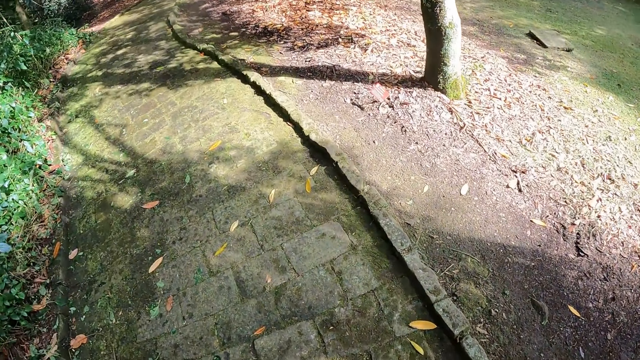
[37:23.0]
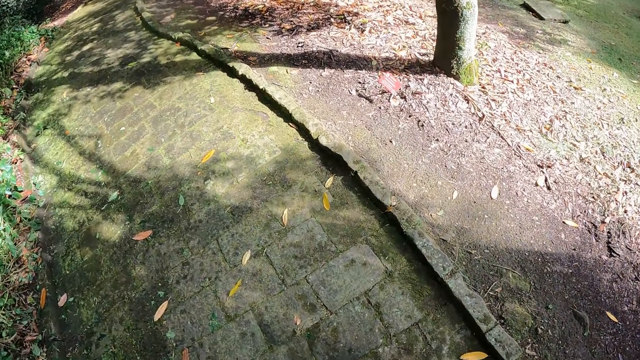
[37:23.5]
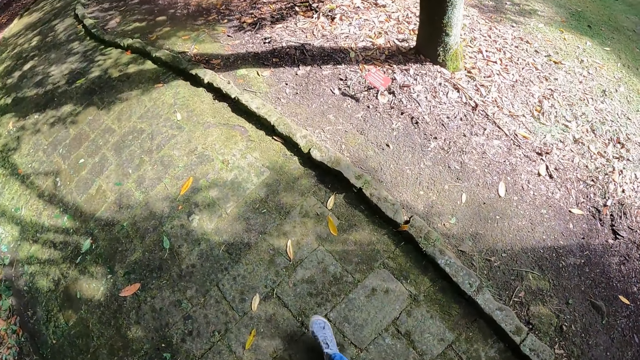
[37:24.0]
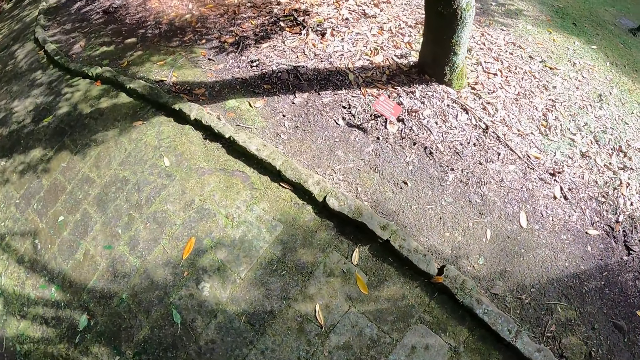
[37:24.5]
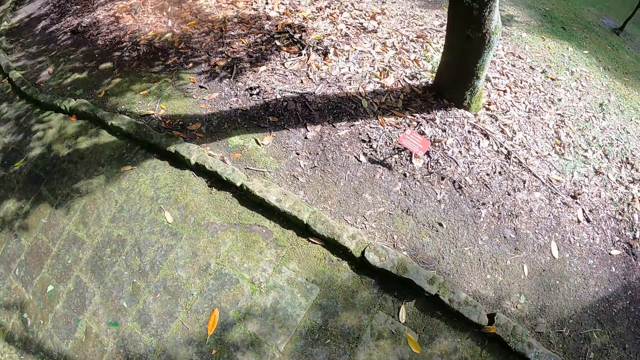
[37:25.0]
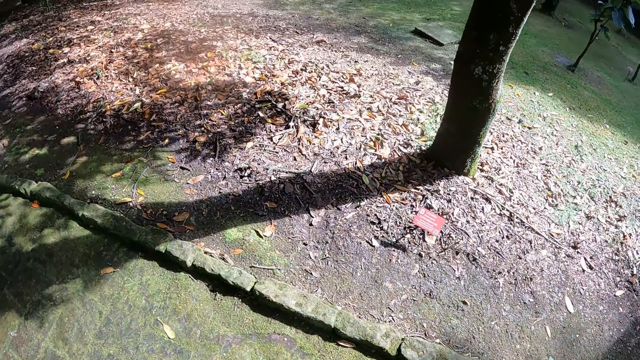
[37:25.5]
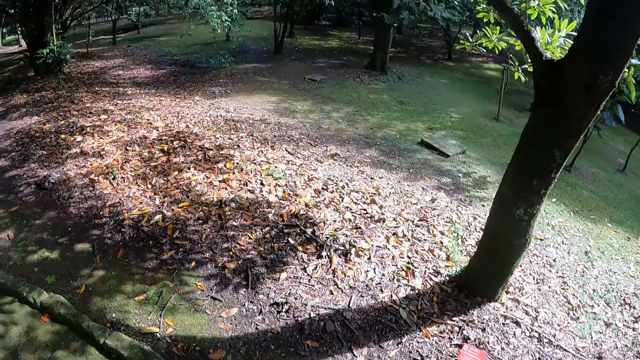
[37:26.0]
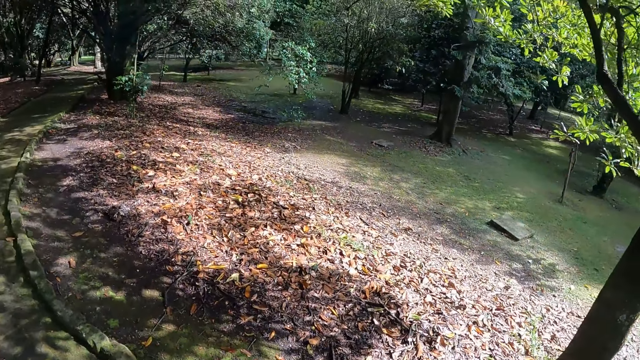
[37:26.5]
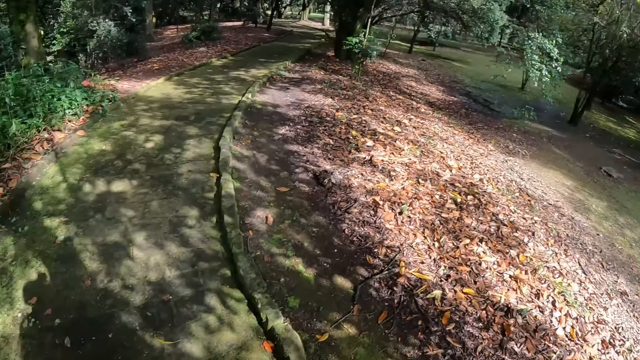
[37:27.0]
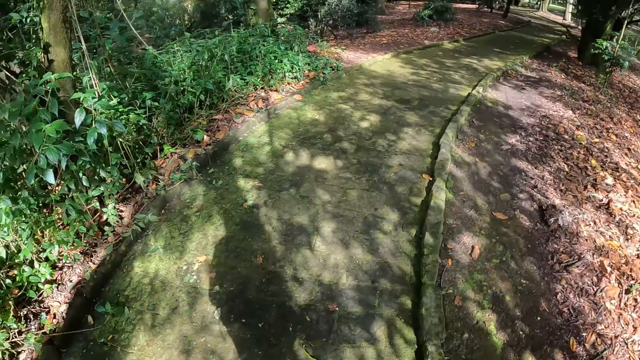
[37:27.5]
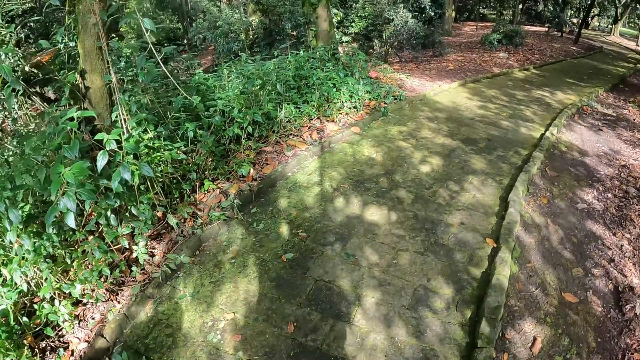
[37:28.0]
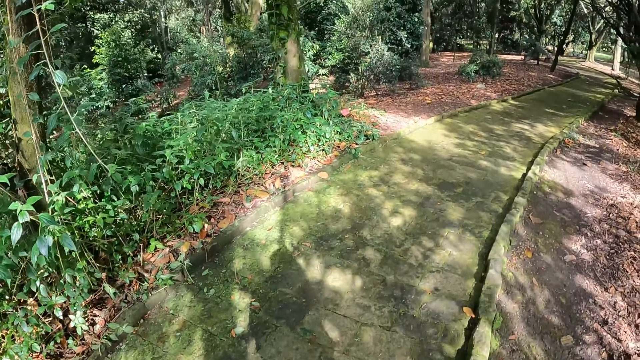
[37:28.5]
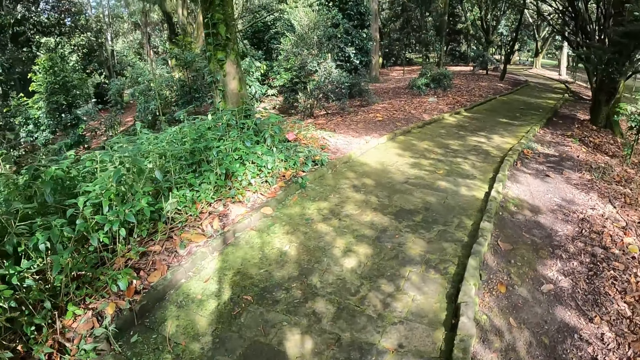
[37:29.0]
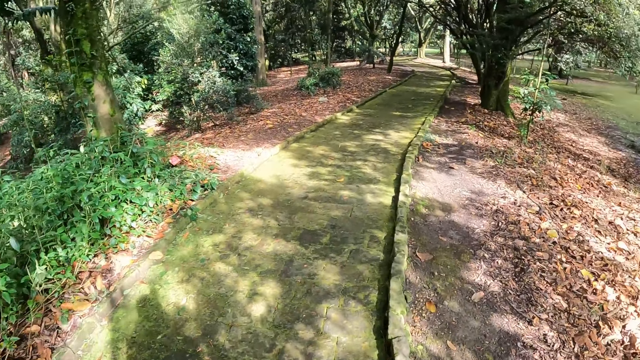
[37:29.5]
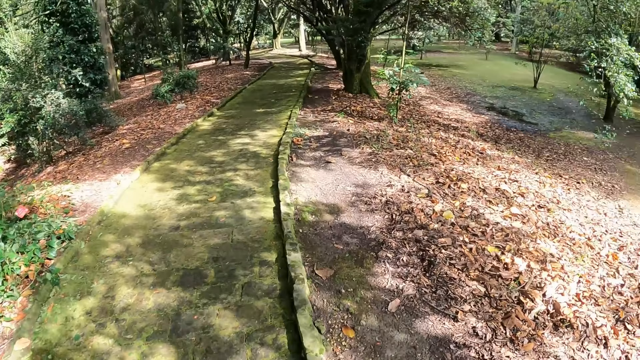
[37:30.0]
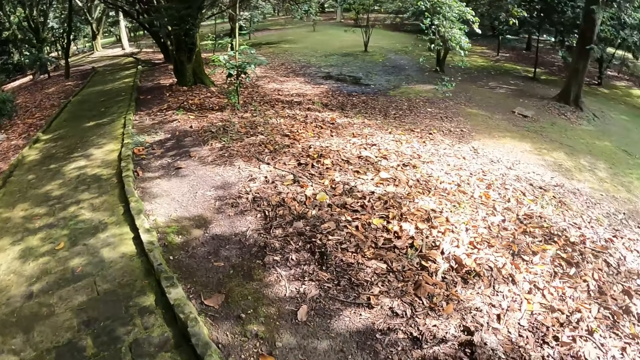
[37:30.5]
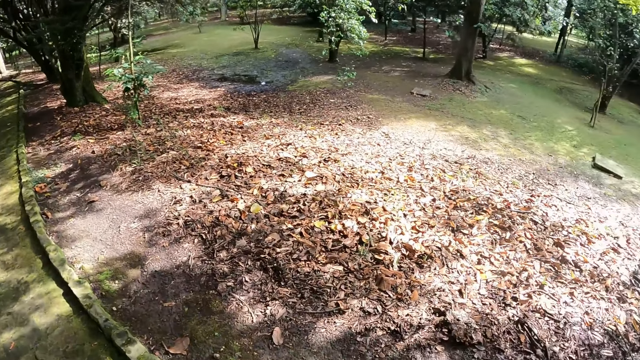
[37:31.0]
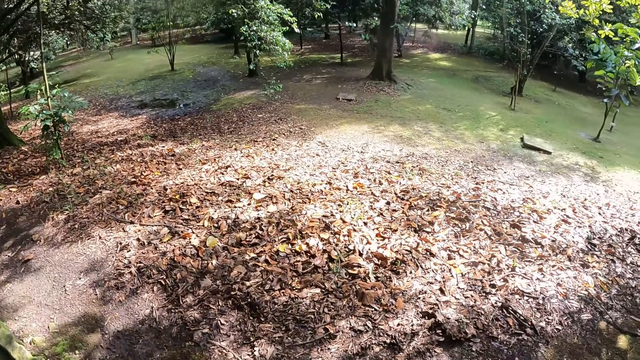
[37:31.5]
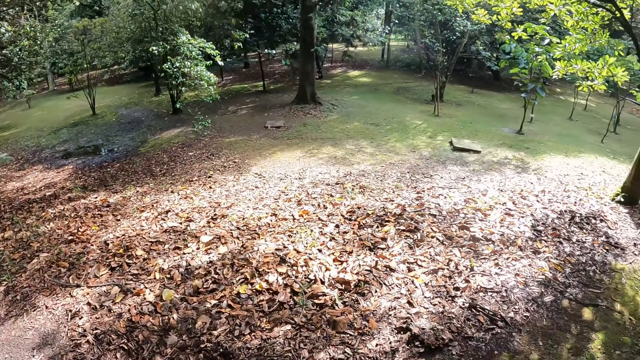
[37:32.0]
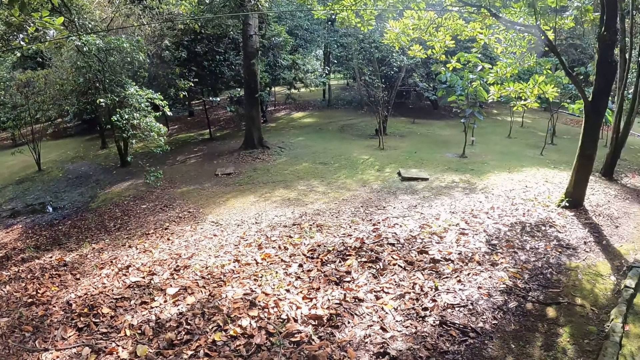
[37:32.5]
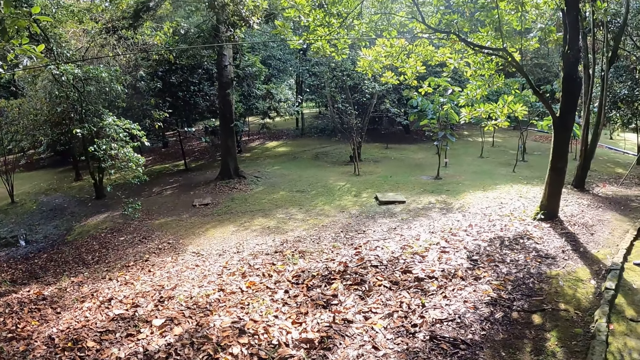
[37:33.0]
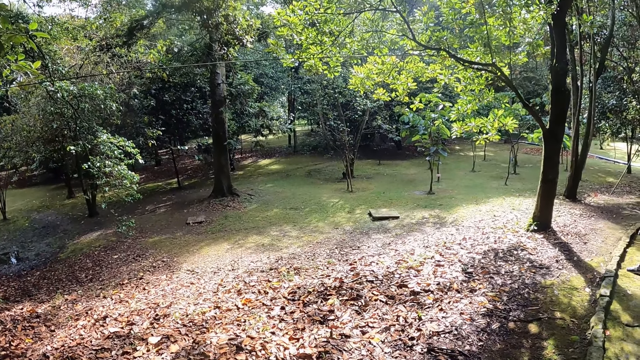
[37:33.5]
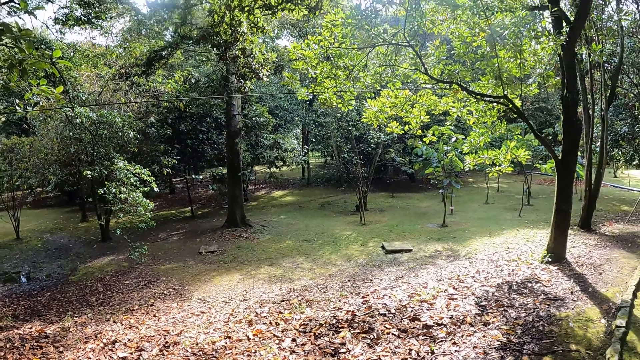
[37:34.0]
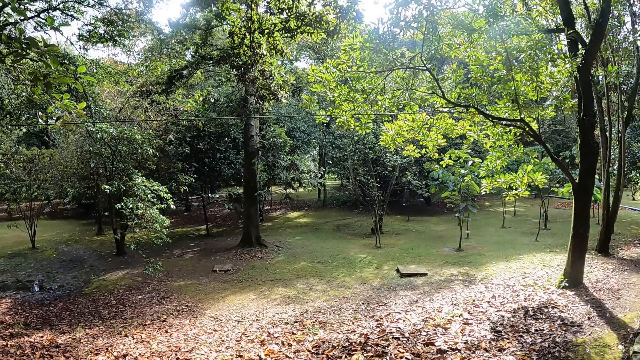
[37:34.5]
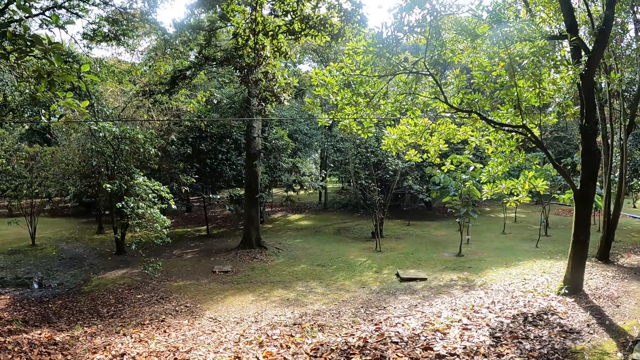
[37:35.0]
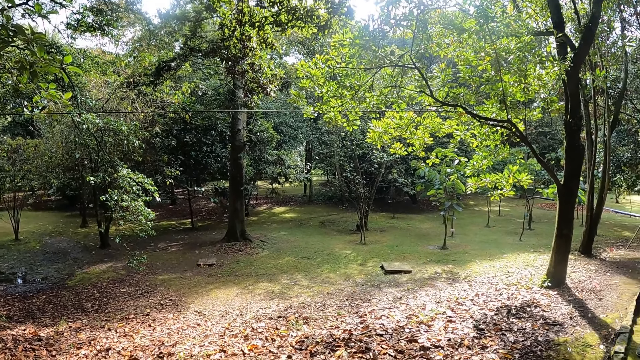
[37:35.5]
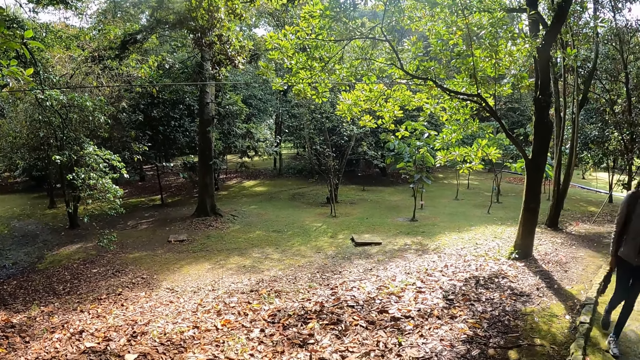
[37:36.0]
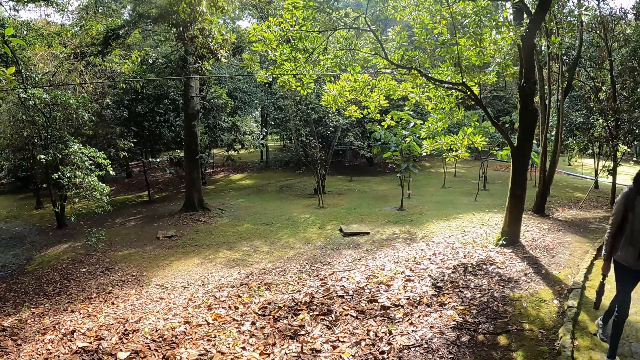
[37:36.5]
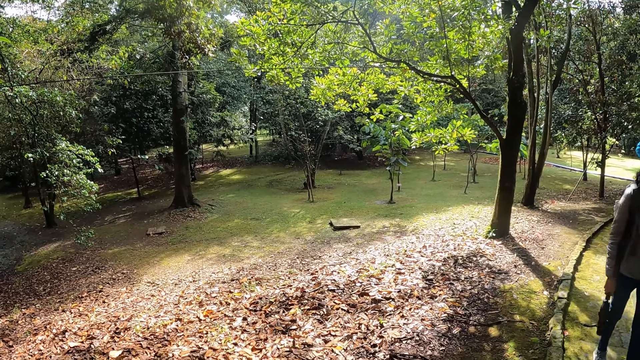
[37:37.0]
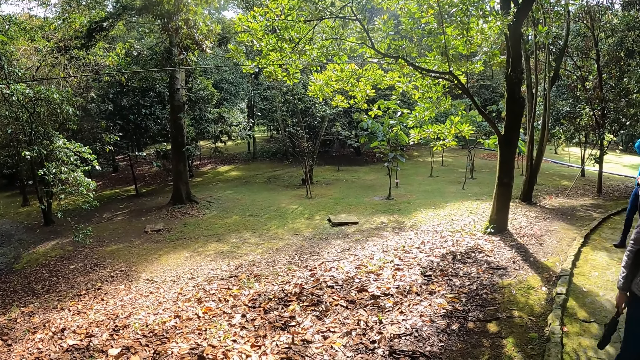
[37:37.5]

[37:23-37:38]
The camera wearer looks at the dry leaves on the ground. They look at the vegetation. They look at the dry leaves on the ground. They look at the trees.

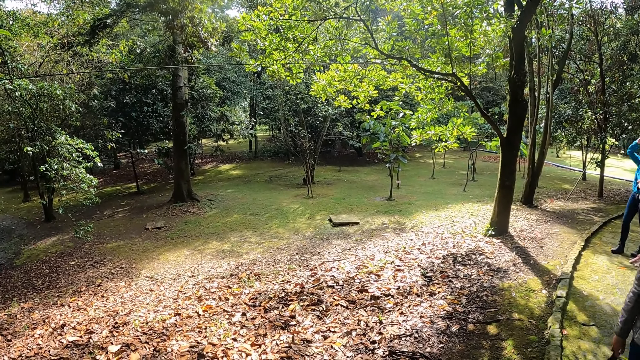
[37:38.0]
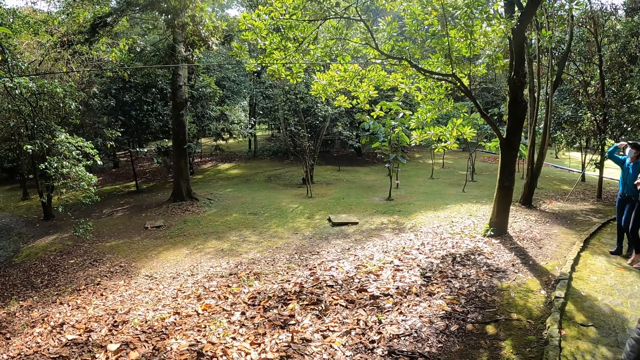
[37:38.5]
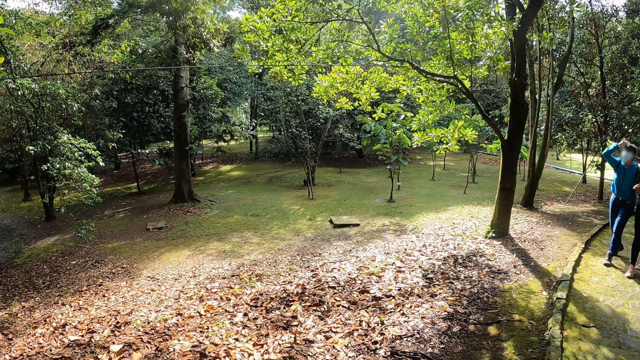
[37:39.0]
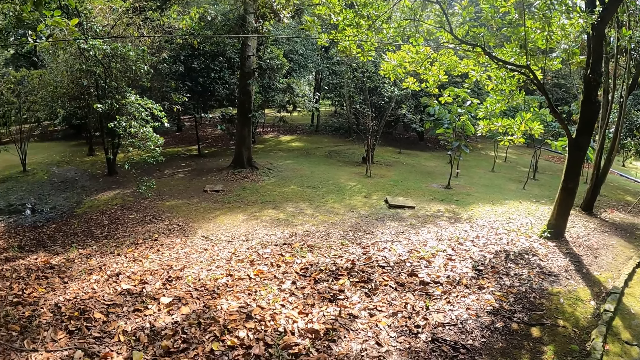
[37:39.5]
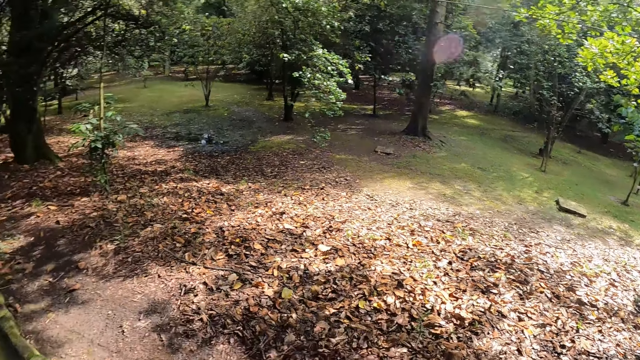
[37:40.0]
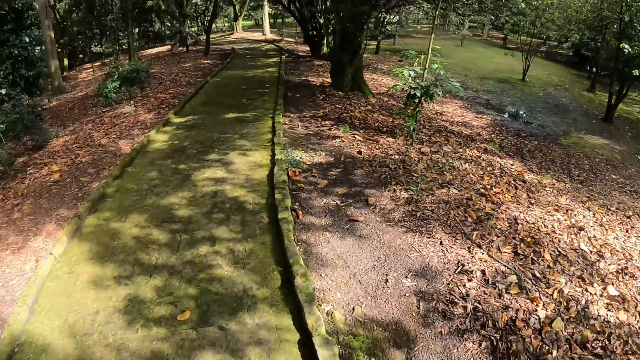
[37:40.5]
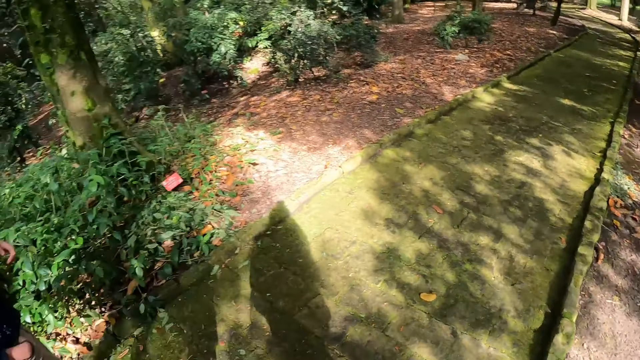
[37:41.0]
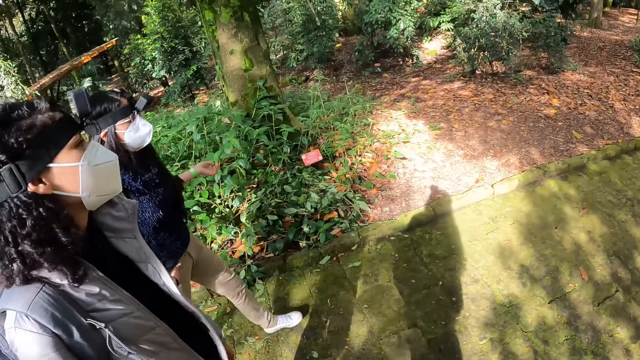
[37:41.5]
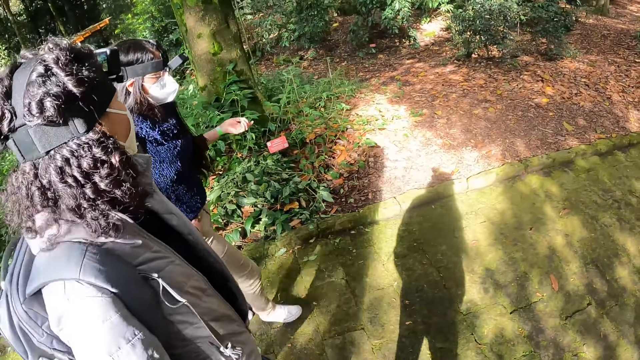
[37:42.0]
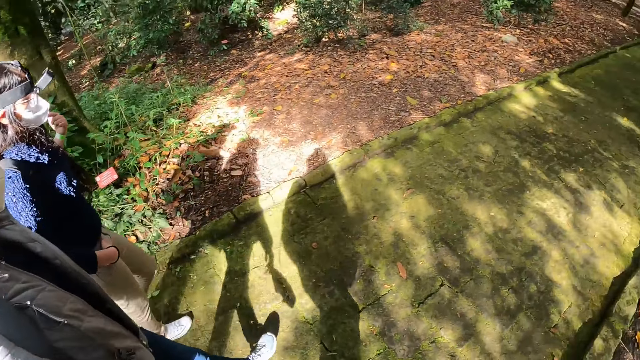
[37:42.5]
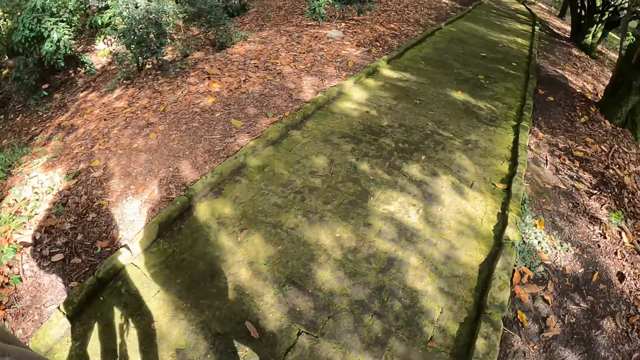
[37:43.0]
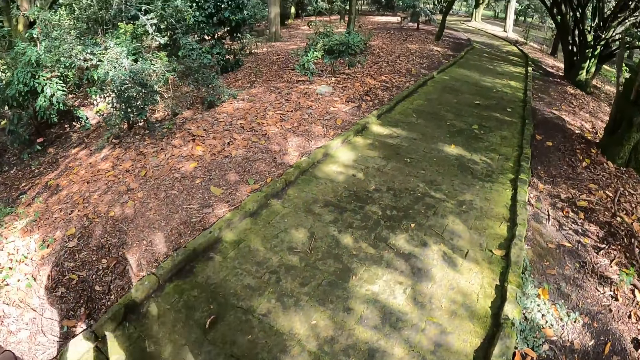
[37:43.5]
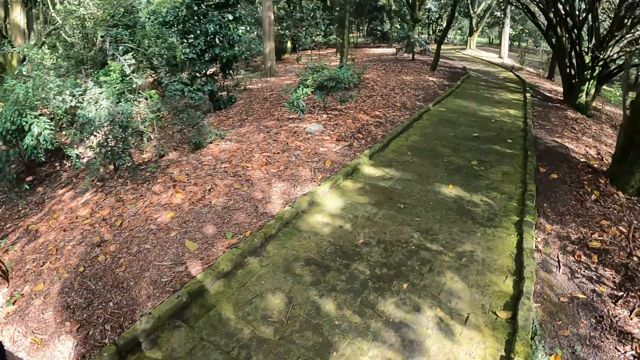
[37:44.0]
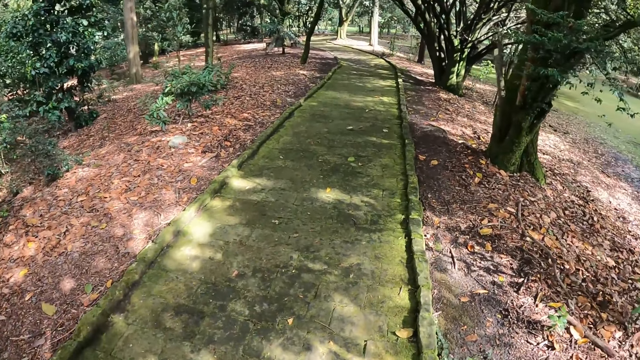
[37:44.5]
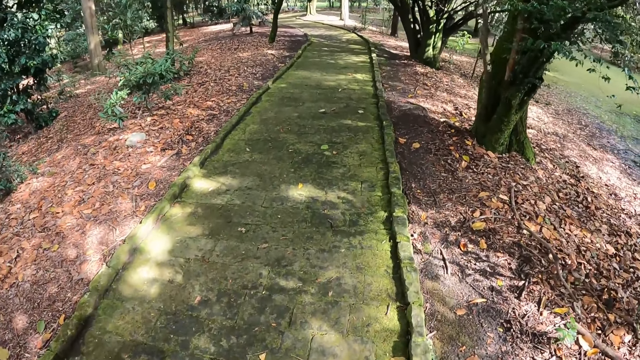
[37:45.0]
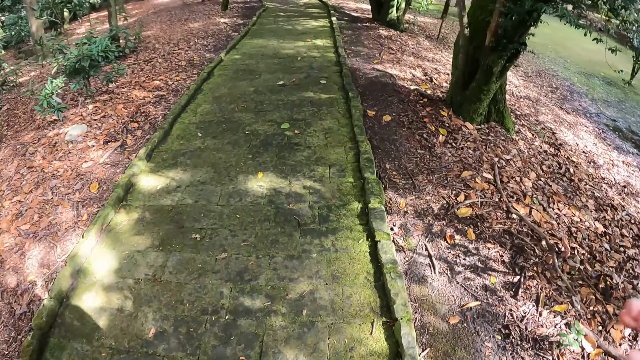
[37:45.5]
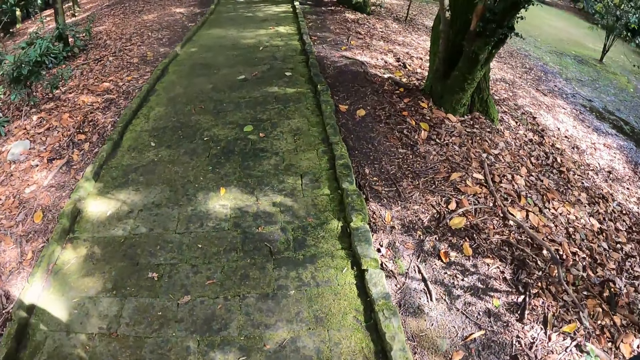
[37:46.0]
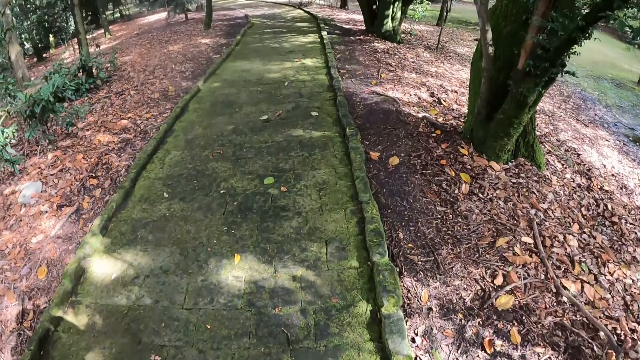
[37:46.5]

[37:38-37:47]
The camera wearer looks at the cable. They look at a person and another person. They look at the dry leaves on the ground. They look at the pathway.
